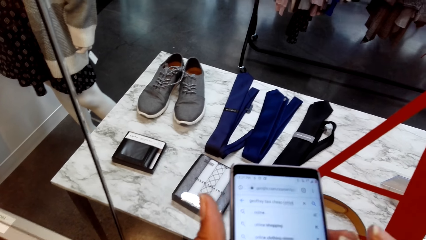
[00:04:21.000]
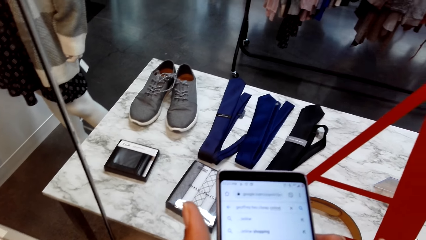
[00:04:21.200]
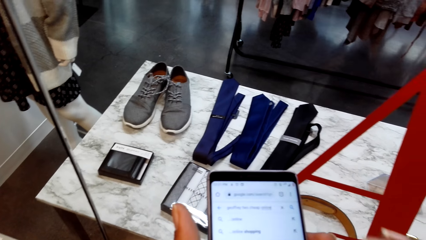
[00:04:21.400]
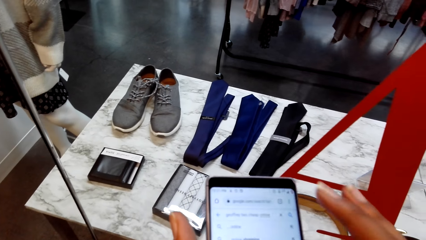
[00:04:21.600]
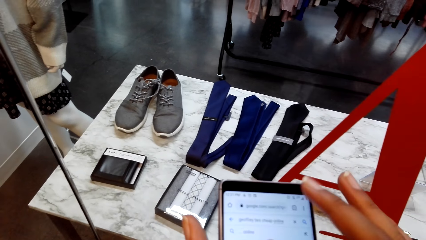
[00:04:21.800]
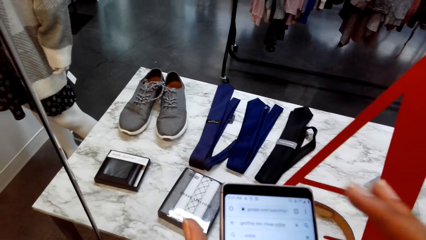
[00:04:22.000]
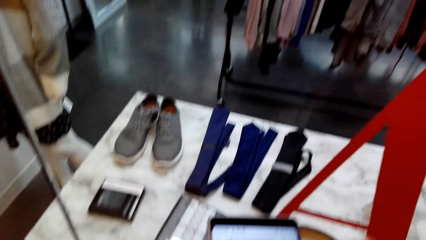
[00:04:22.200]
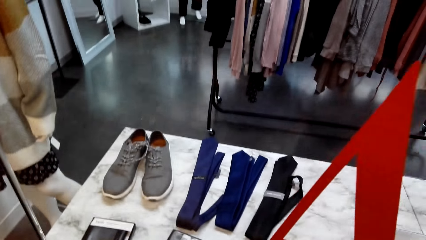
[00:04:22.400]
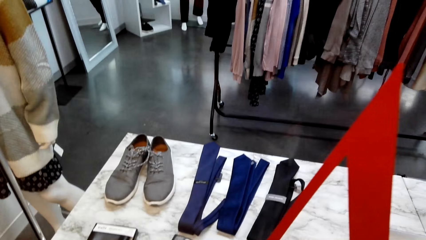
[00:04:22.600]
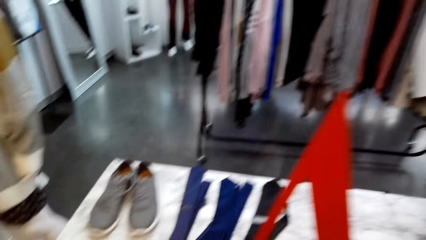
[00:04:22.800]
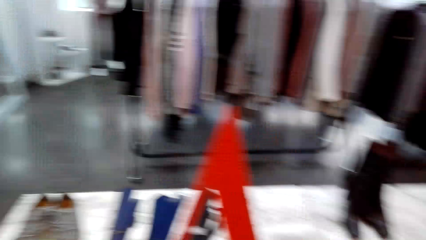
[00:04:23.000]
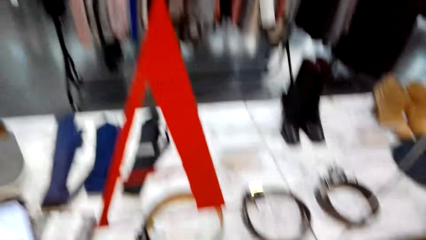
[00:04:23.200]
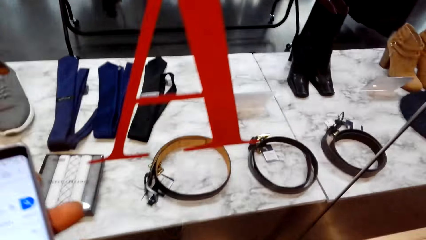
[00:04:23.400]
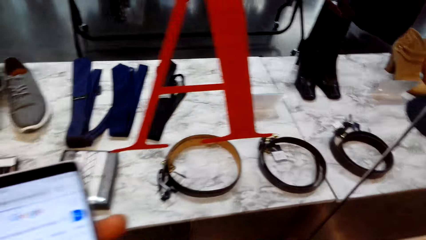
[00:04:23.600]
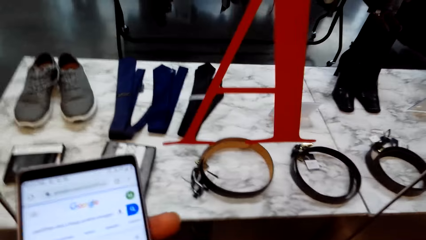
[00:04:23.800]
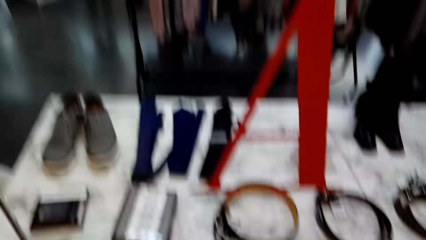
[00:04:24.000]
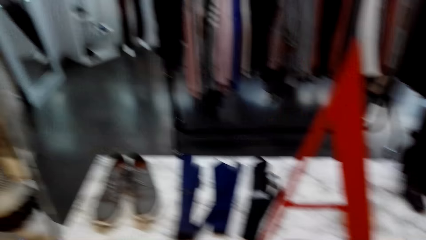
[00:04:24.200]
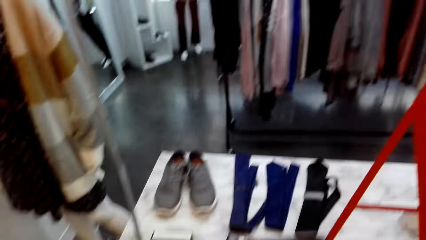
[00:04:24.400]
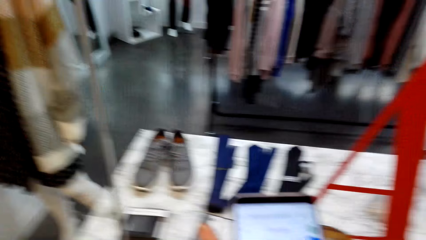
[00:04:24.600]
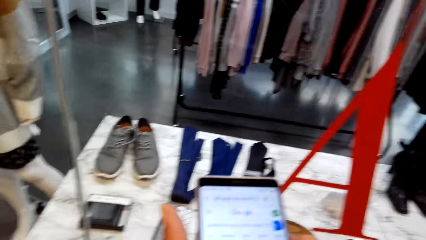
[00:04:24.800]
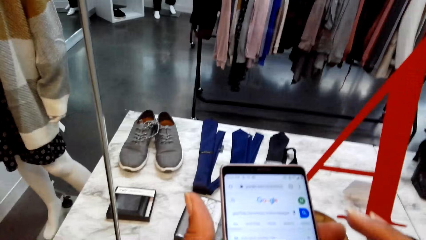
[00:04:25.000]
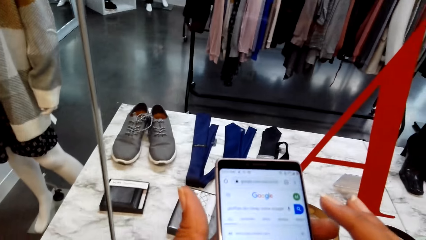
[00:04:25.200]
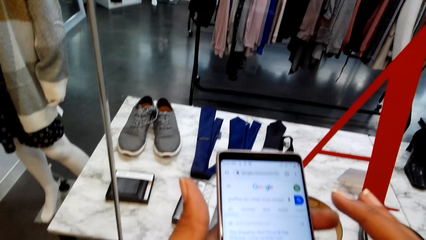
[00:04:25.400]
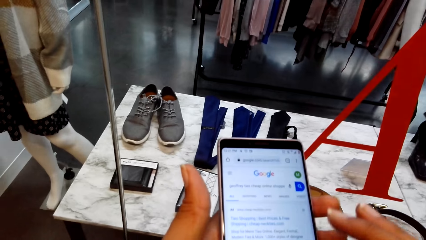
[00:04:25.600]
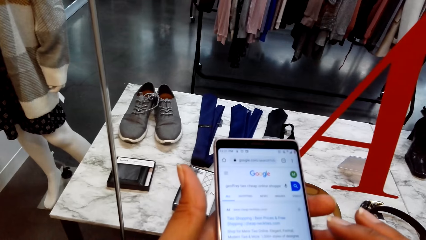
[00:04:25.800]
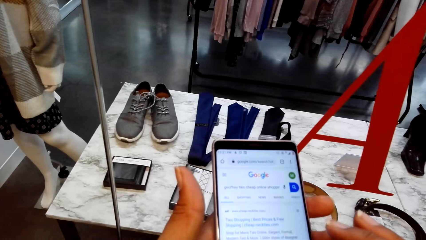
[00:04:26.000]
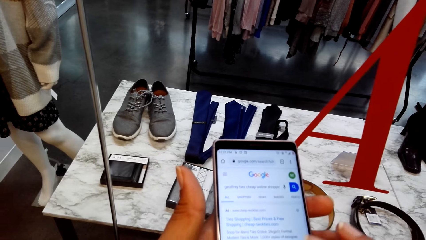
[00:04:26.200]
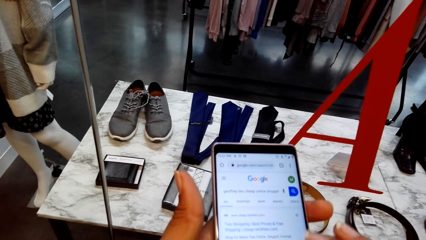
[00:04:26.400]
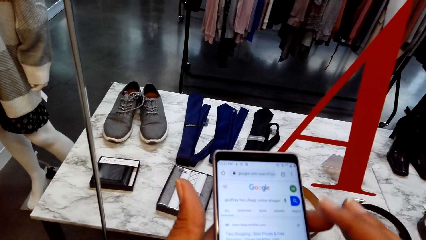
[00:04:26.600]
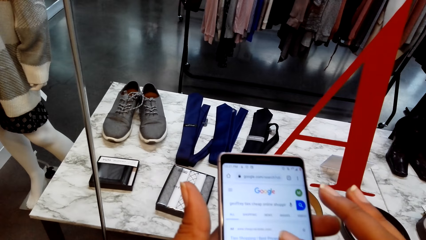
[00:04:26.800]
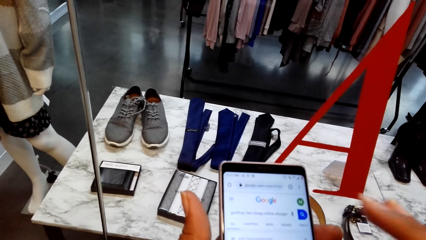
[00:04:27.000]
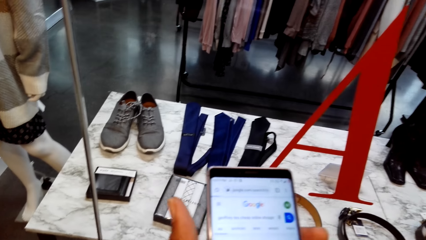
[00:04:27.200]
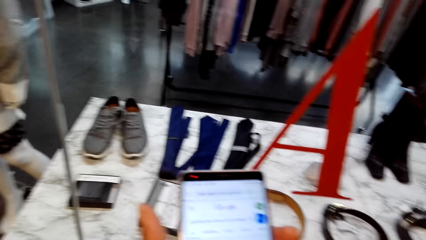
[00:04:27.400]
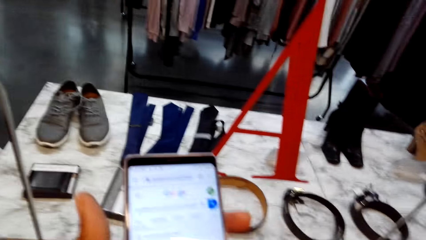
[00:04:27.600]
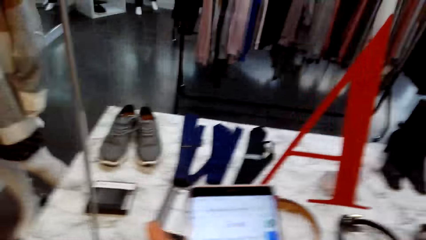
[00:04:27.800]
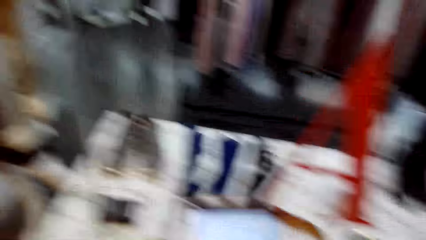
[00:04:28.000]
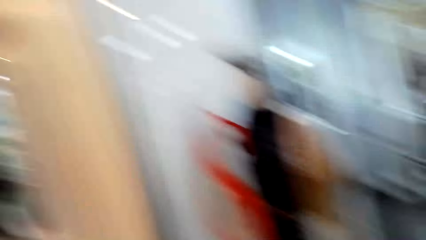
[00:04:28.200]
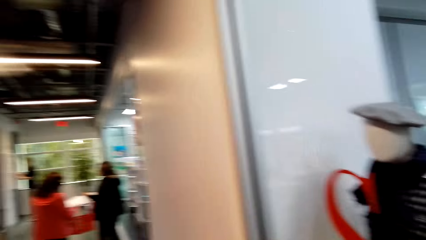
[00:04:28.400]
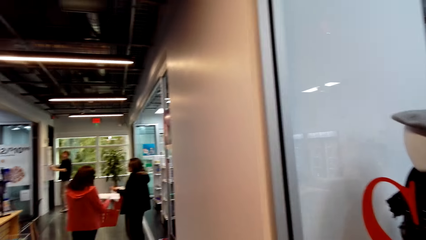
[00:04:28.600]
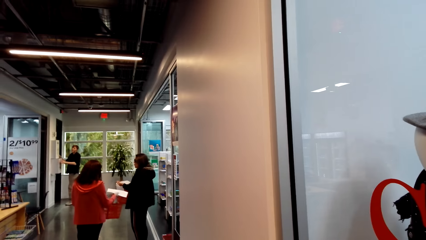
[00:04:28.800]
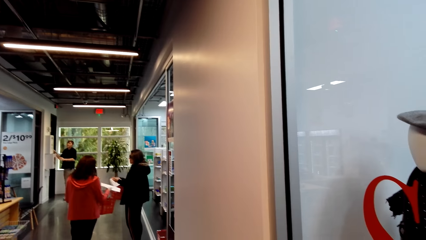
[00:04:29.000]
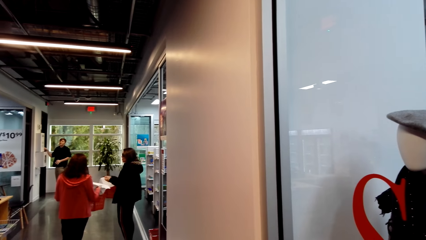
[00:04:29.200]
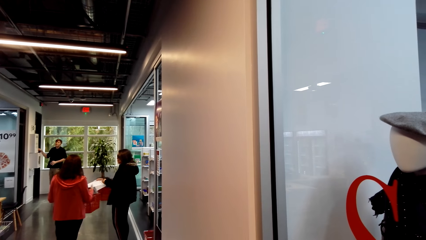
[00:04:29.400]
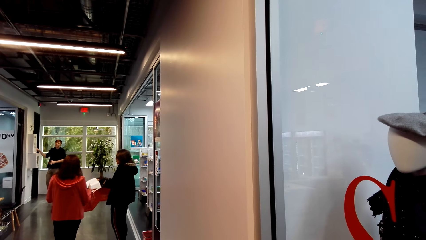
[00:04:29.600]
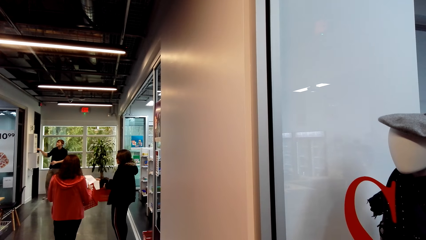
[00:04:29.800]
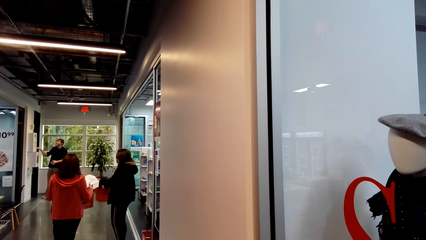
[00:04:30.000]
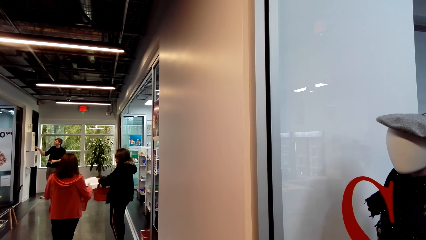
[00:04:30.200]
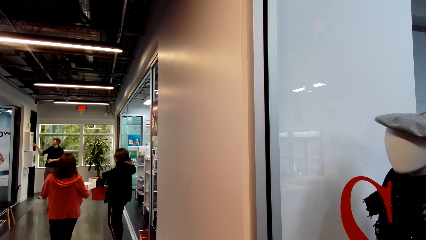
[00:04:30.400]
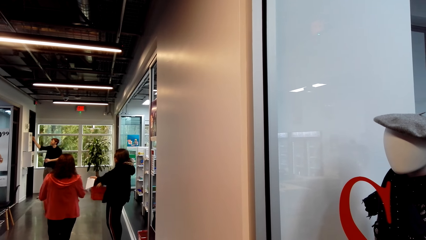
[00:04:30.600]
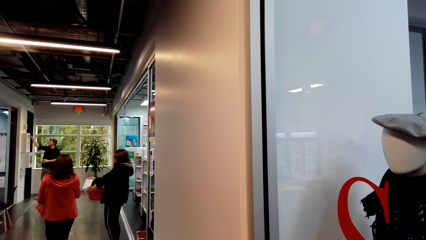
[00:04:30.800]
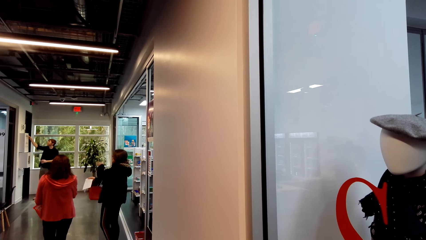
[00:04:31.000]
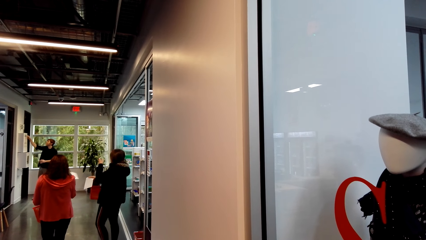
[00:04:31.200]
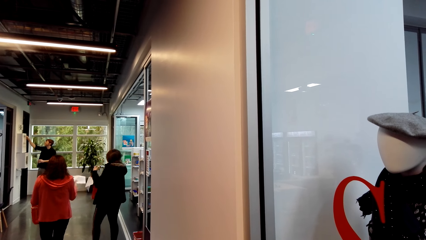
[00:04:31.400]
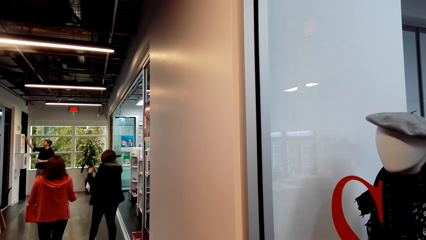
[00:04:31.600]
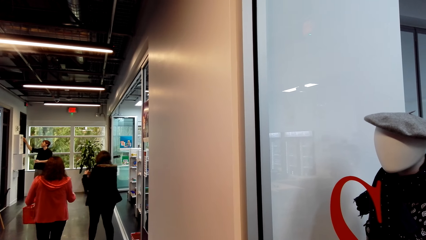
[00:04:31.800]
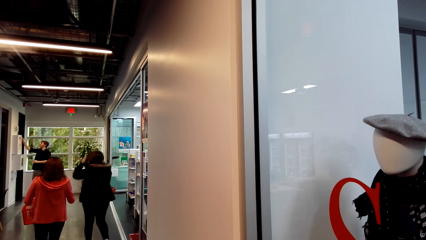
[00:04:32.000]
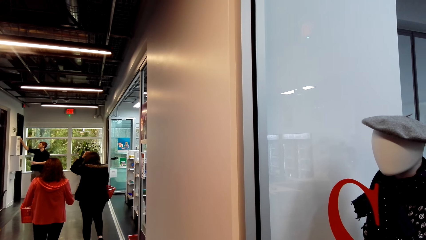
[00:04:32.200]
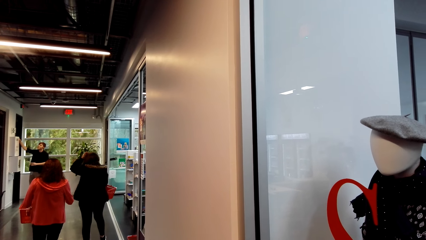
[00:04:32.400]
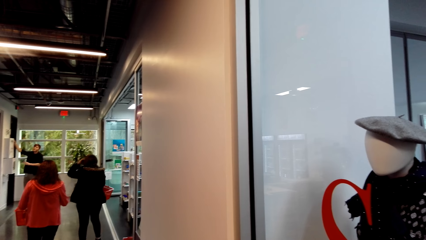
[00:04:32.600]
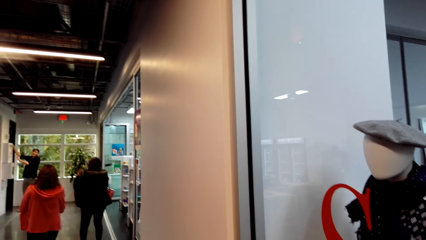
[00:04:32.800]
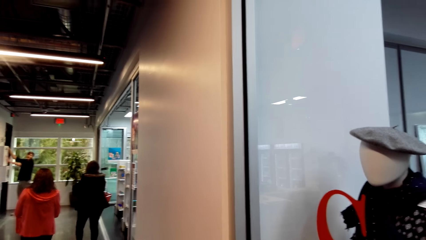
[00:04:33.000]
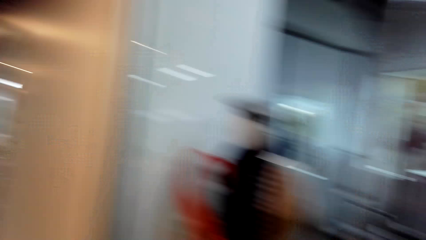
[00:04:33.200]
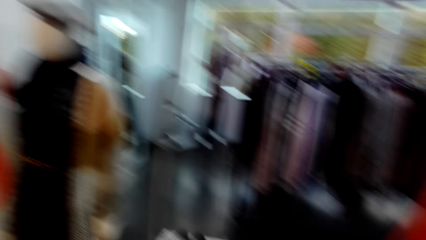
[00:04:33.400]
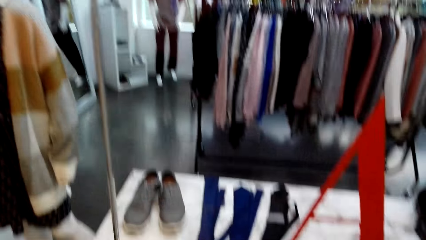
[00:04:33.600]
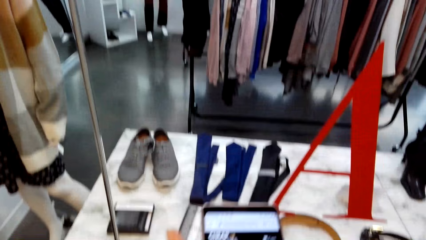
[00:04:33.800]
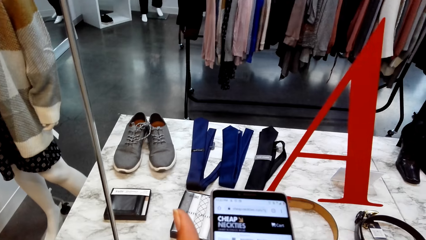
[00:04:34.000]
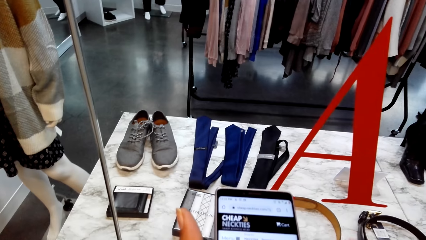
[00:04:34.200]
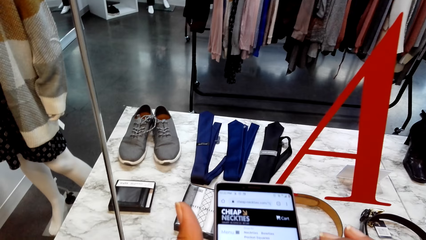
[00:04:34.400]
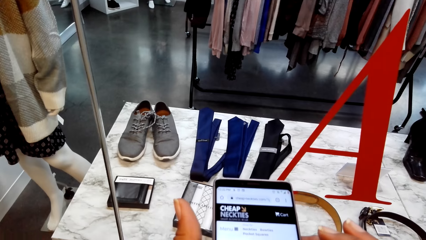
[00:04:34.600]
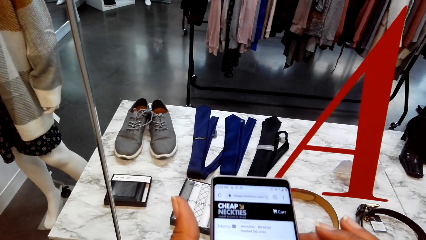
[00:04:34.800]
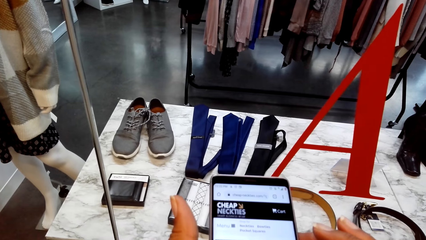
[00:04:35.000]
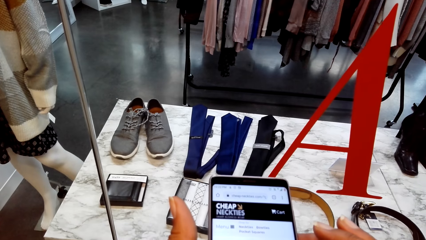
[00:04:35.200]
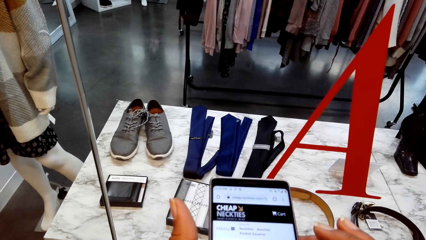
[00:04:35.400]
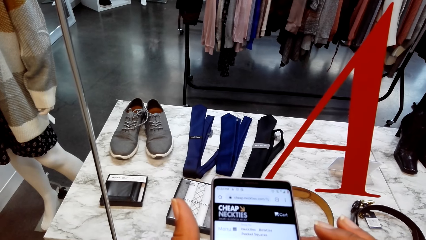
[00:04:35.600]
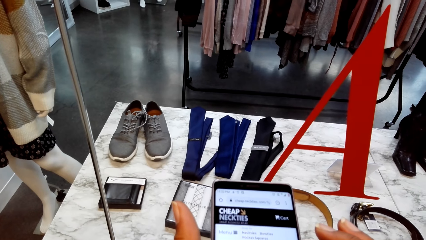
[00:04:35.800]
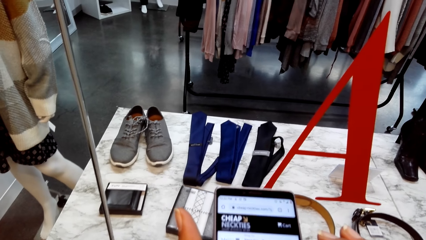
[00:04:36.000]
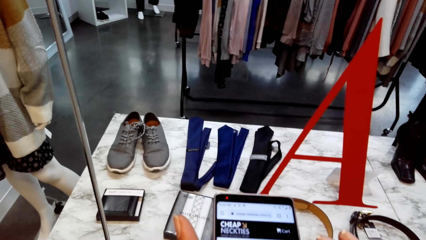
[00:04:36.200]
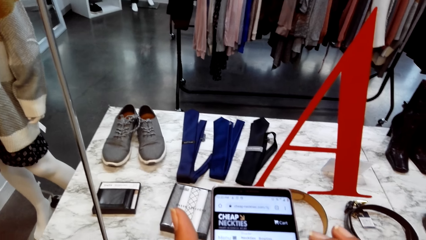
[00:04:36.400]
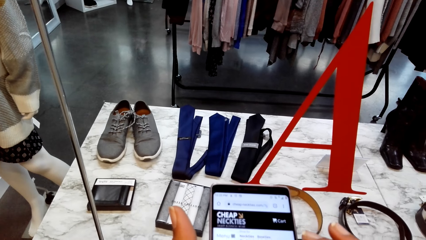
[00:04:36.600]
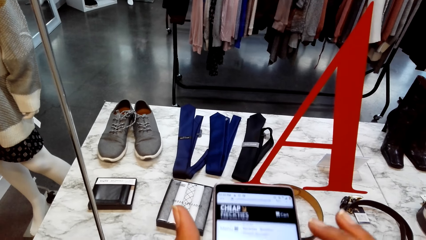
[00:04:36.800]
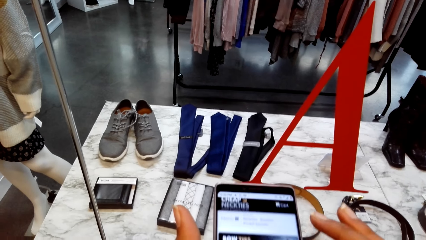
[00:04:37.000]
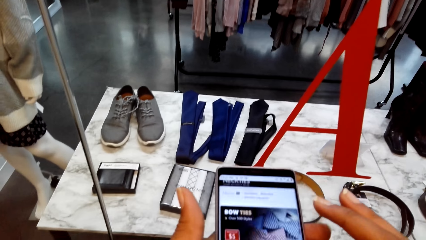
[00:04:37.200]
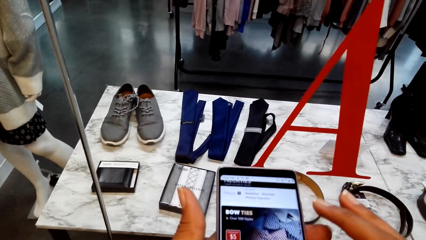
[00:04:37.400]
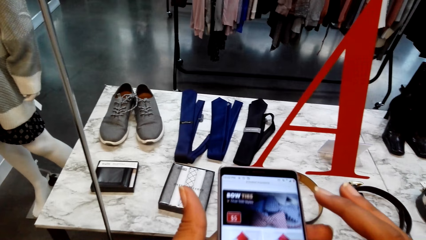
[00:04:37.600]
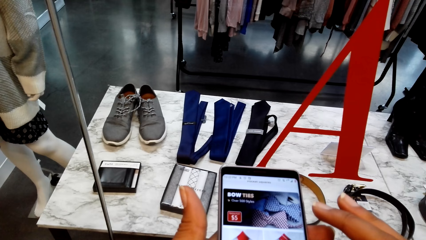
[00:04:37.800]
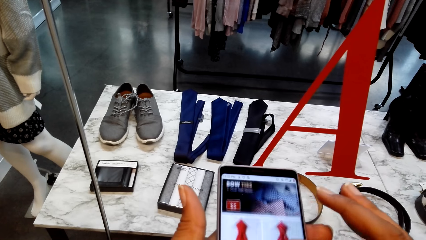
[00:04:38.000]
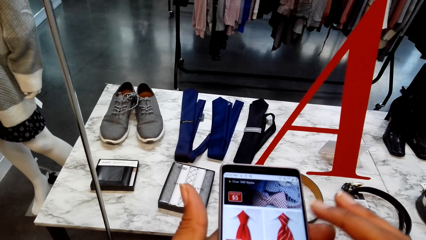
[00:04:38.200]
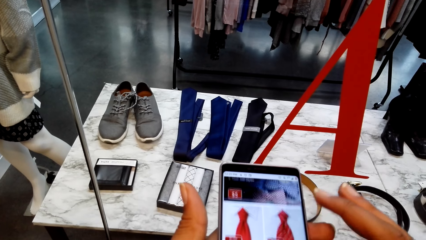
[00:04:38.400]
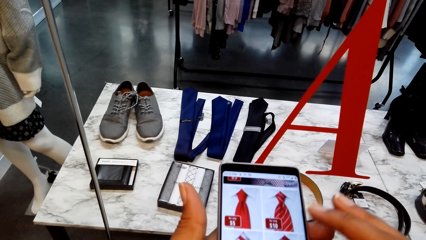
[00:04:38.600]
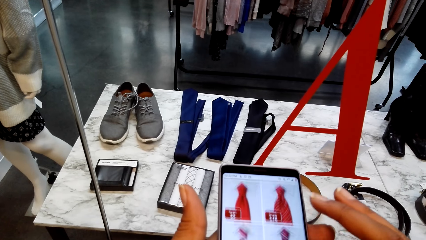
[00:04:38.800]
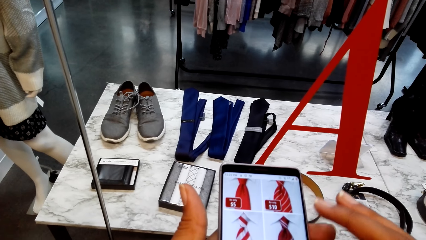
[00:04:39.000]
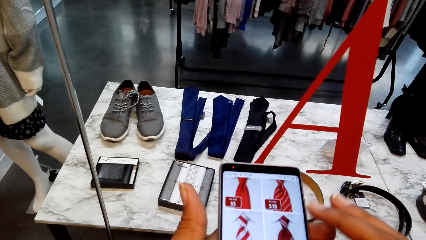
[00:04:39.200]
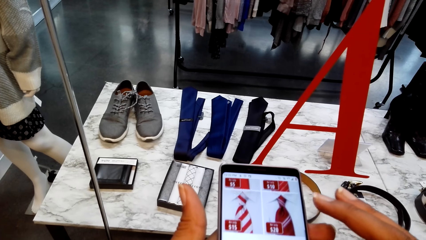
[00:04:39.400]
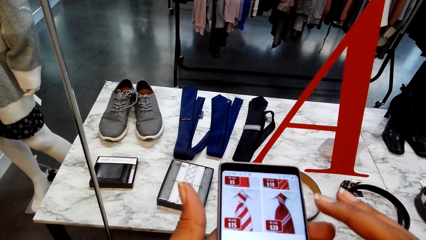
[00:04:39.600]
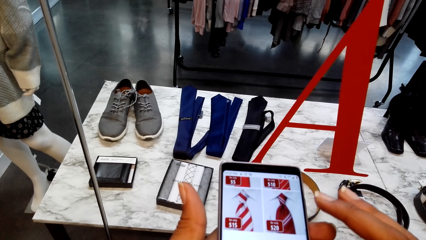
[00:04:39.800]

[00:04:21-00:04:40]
The camera wearer looks around the clothes store. They scroll the phone. They look around the corridor. They scroll the phone.
